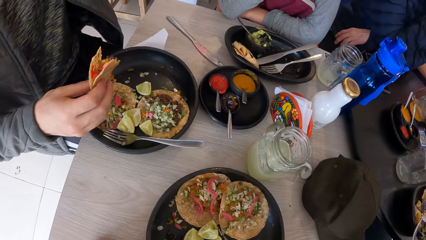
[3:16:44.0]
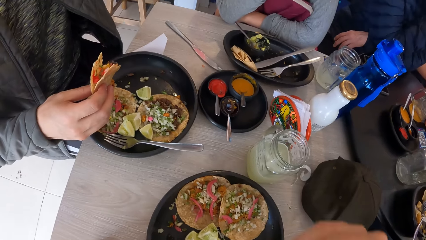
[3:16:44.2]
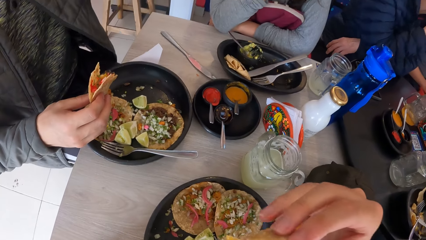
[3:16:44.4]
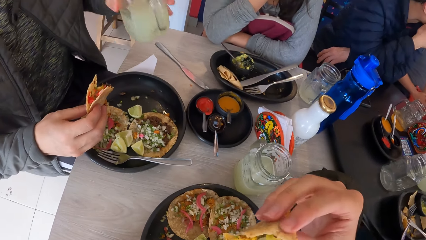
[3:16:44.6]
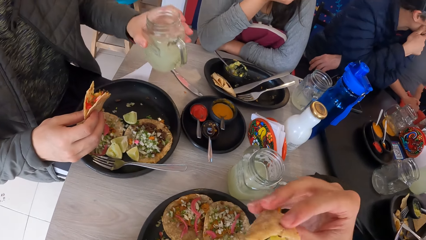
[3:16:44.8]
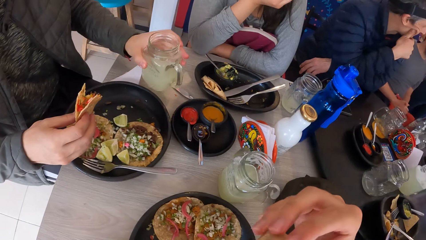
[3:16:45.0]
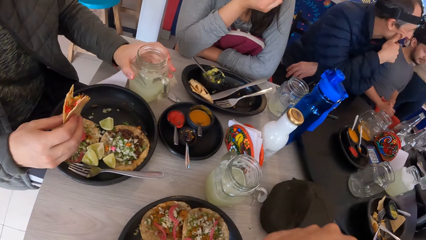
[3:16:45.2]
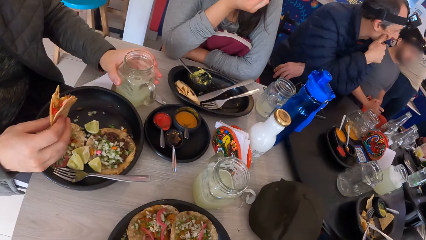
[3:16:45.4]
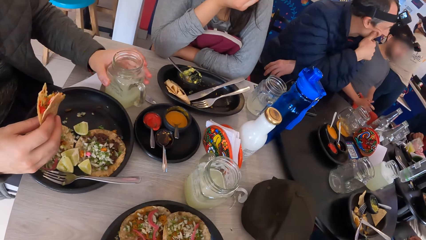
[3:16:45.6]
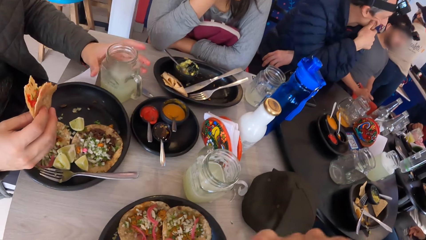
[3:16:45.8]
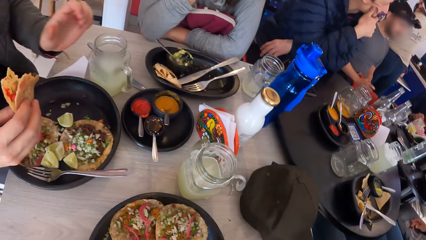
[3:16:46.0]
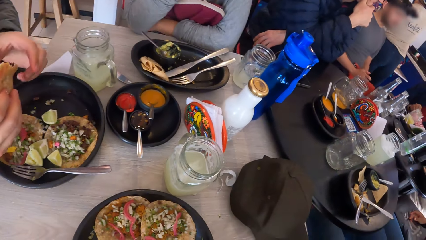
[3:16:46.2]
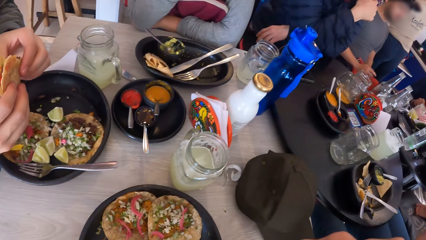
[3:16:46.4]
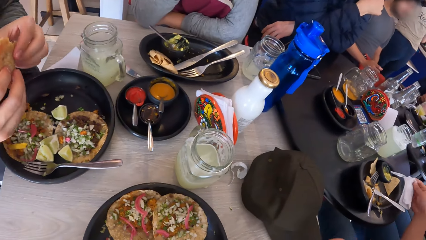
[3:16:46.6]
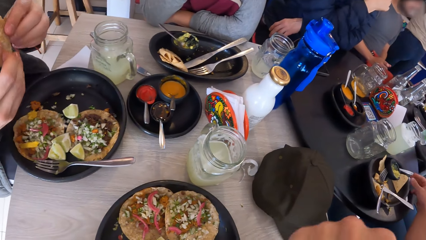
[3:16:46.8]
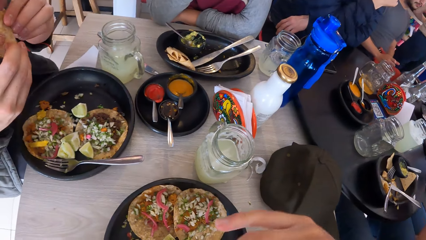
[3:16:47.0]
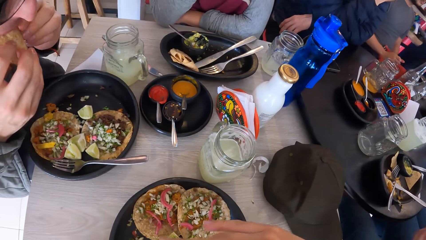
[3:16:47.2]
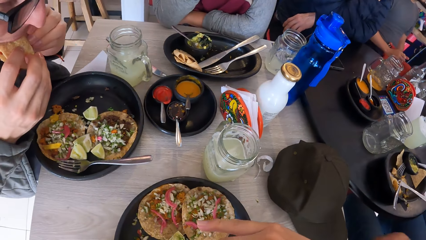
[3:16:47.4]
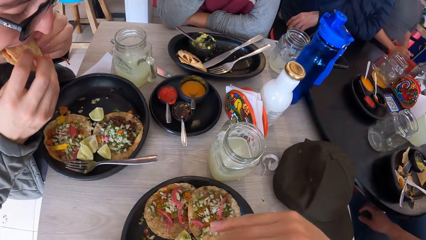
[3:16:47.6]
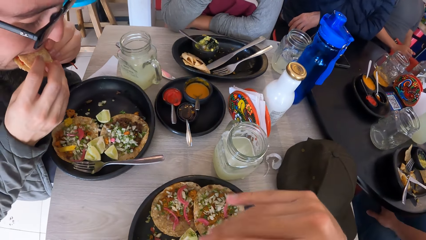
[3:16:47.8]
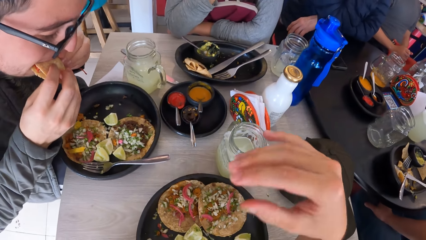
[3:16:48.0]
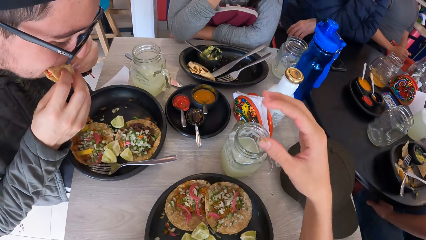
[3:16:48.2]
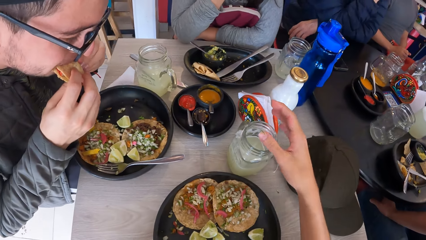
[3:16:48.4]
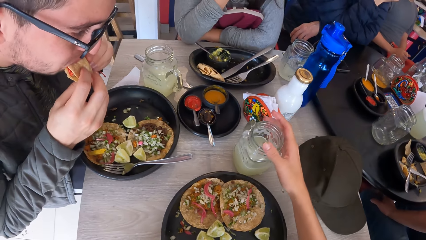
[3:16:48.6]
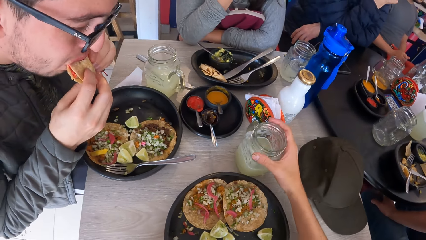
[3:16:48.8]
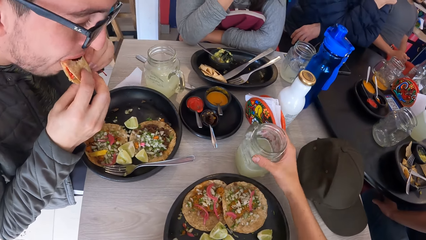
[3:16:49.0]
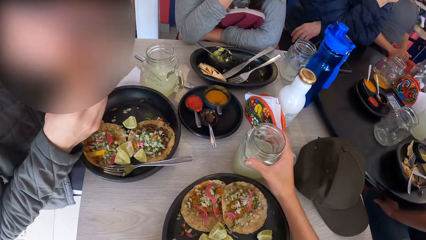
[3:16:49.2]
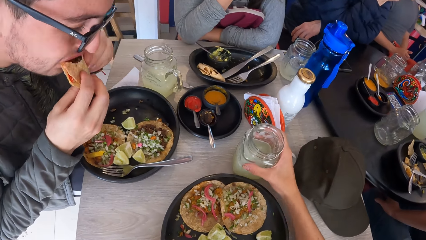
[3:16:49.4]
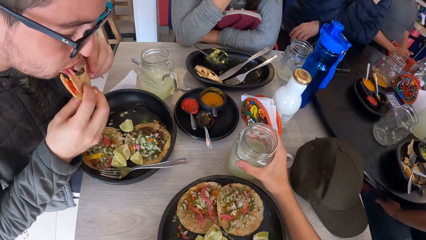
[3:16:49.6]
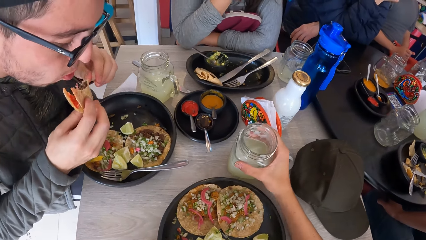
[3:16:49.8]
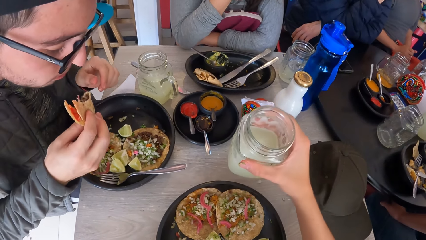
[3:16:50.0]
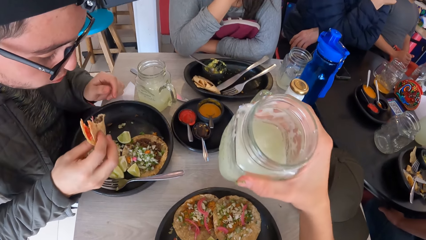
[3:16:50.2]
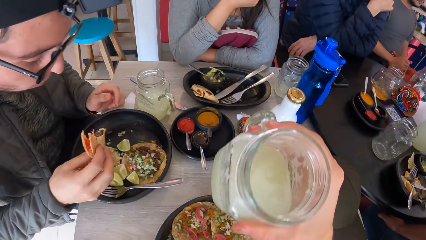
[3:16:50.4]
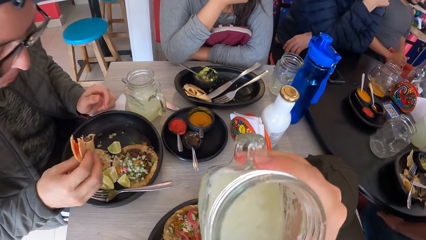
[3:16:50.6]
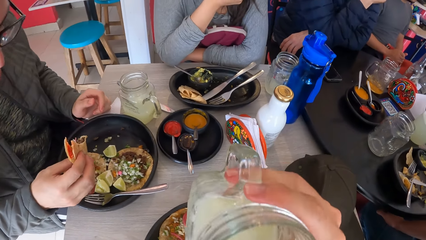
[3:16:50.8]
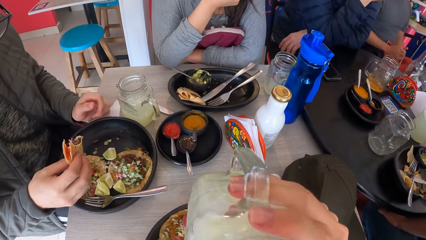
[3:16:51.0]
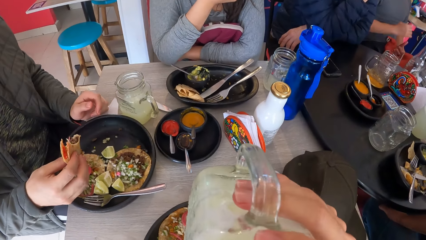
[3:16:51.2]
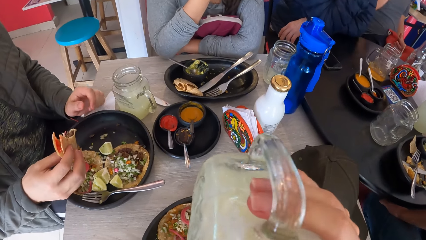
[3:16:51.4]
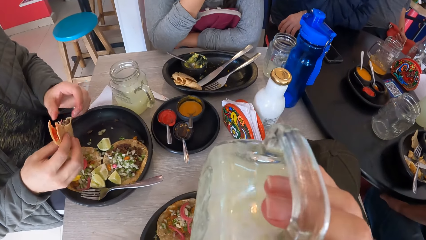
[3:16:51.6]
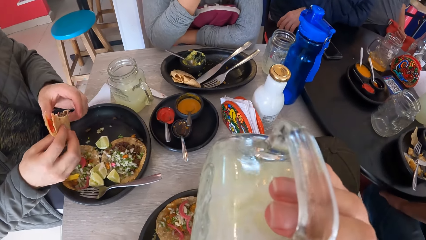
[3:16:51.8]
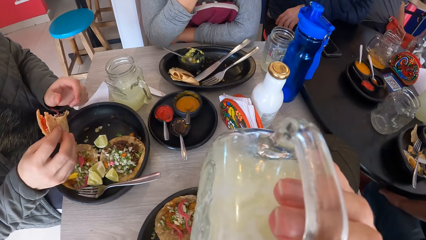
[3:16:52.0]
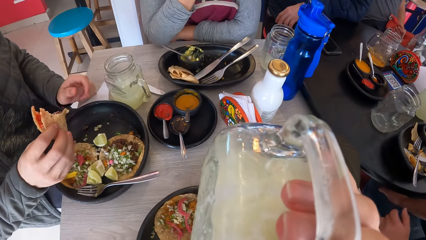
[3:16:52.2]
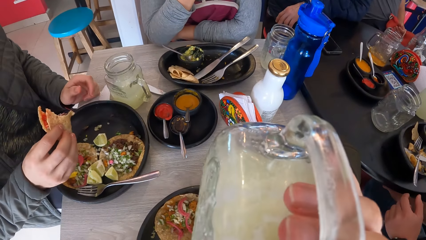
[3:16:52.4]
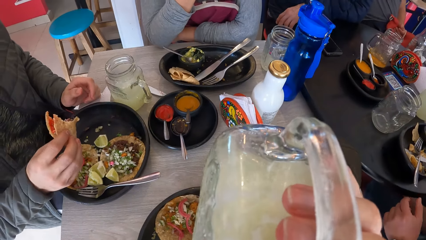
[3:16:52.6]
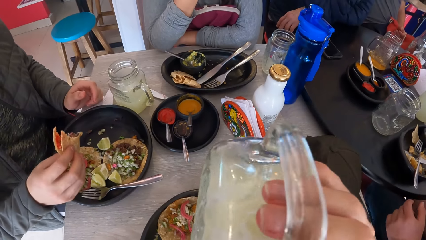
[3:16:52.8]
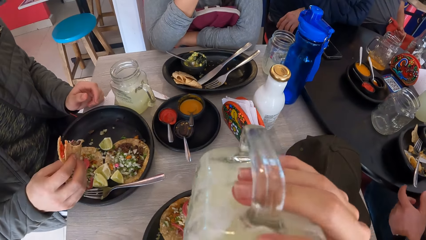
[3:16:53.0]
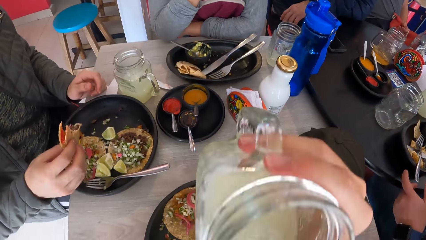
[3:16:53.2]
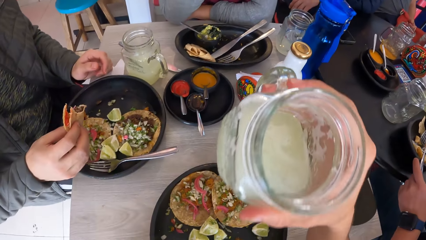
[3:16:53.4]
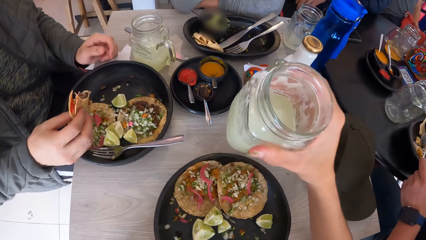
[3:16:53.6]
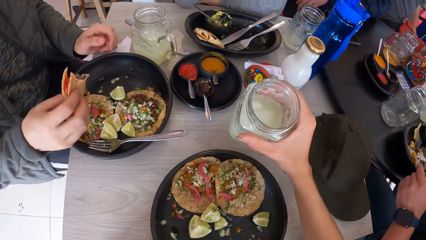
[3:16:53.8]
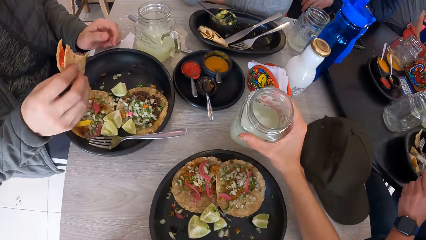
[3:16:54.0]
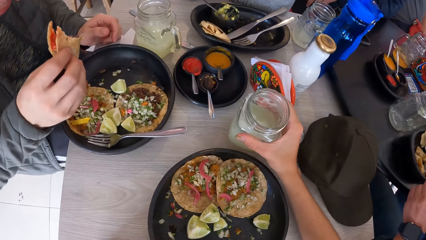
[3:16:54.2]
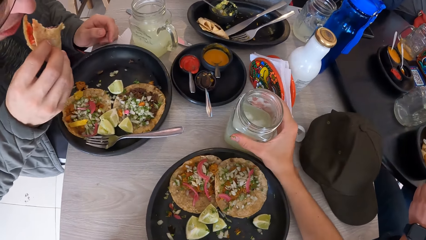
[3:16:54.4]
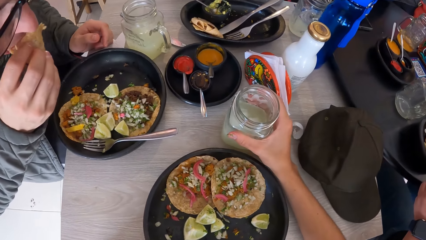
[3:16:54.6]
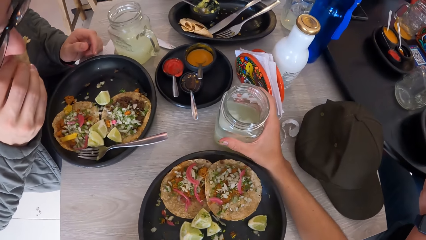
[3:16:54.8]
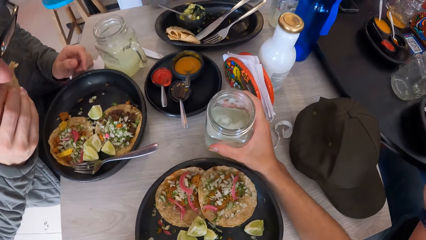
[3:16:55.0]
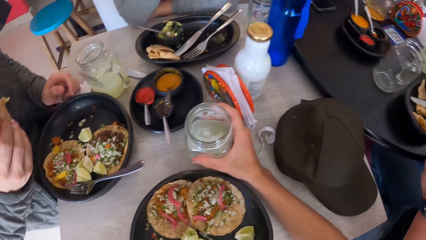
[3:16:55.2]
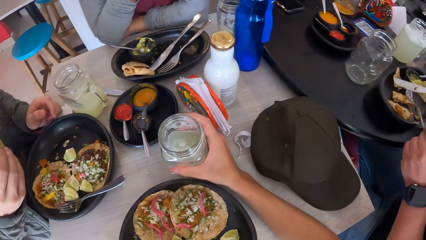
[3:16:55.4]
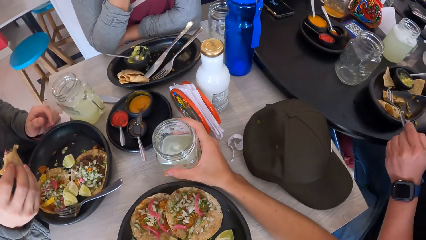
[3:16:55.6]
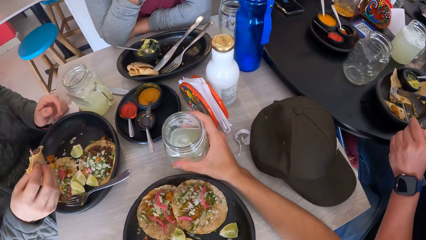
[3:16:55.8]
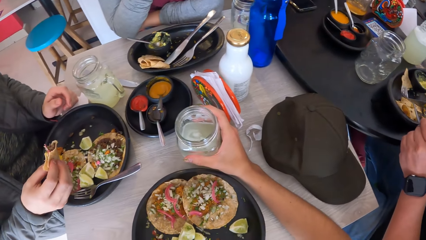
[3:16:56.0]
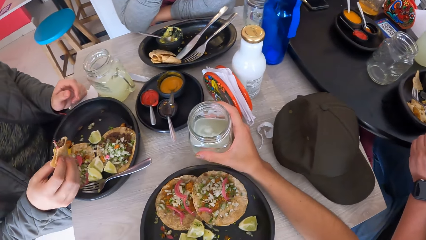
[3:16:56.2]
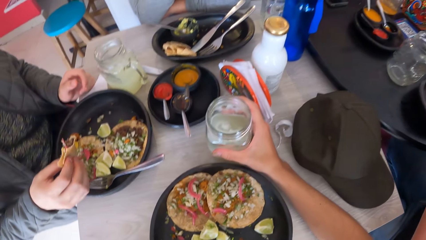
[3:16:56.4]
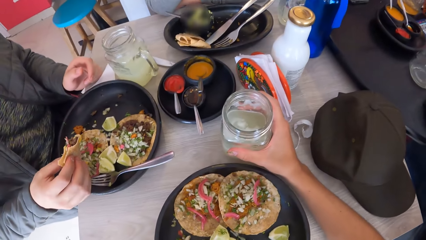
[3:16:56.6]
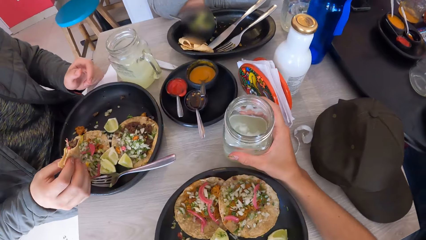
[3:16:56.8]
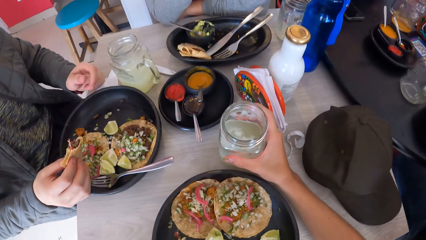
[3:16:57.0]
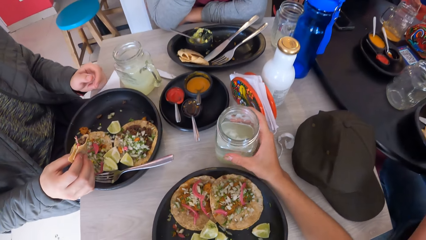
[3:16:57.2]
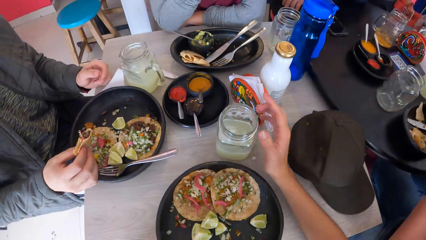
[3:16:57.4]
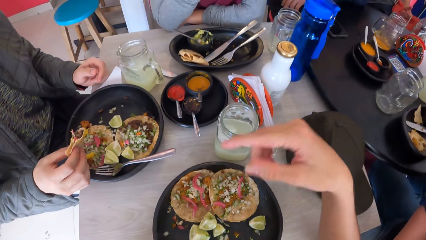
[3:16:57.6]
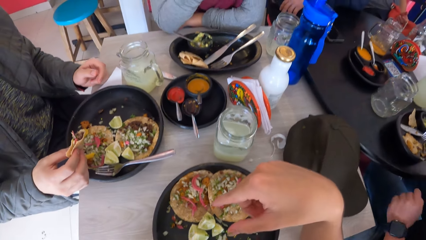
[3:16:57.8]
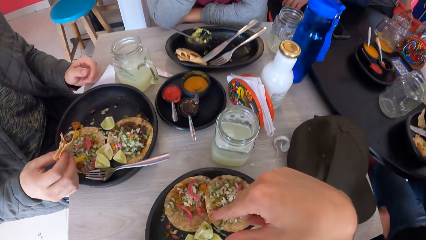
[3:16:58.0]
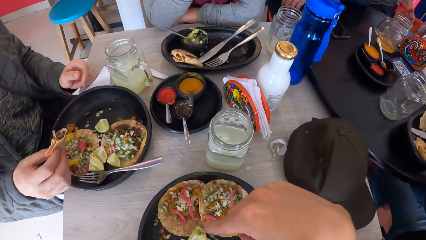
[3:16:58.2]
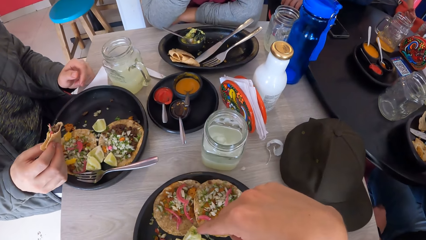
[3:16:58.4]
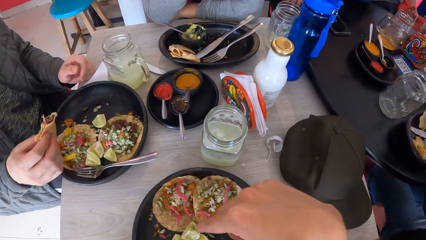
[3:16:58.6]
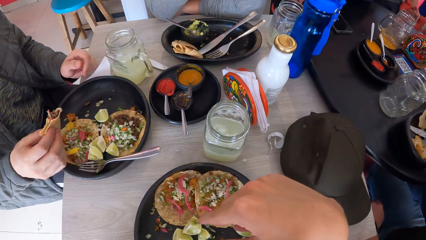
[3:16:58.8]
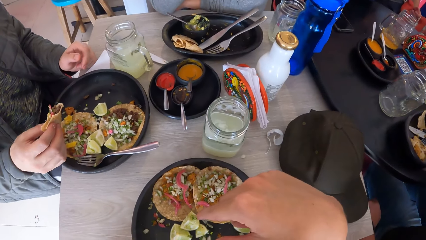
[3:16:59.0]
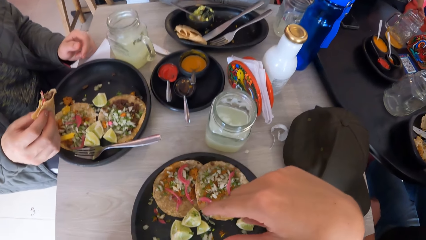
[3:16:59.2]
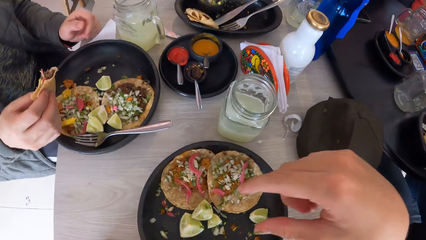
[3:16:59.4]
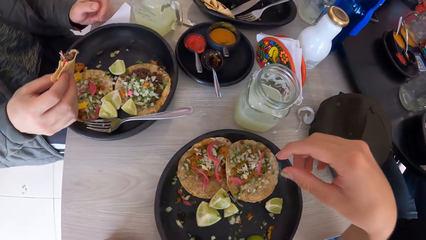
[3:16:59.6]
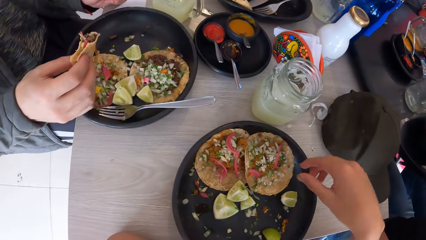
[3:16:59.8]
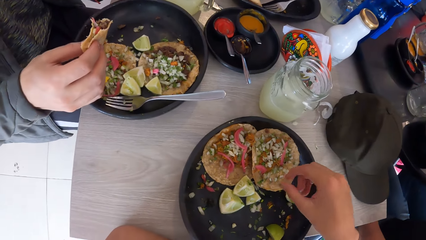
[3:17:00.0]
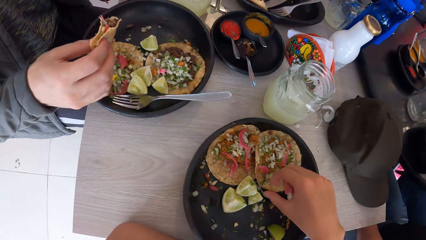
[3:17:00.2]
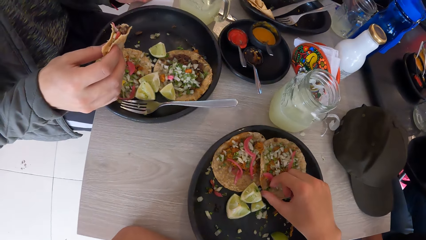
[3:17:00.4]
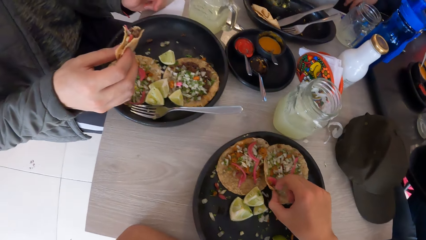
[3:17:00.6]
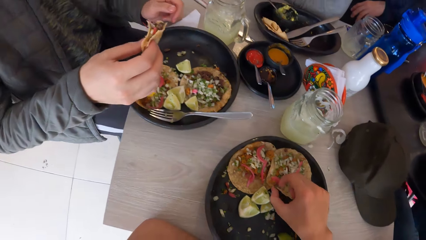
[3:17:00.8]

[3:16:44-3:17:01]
A man puts the cup on the table with his left hand. The camera wearer eats a taco. The man holds the taco with his left hand. The man puts the taco into his mouth with both hands. The camera wearer turns the cup on the table with his right hand. He picks up the cup from the table with his right hand. He drinks from the cup in his right hand. The man touches the taco with his left hand. The camera wearer puts the cup on the table with his right hand. The man puts the taco into his mouth with his right hand. The camera wearer points at his food. He shifts the taco in the plate with his right hand.
